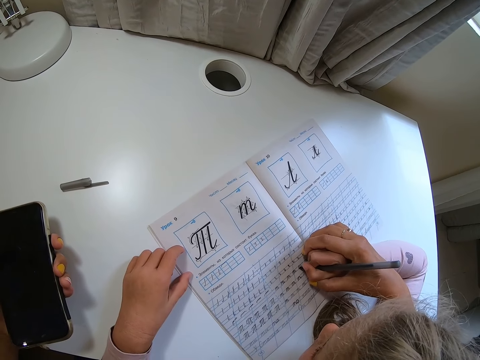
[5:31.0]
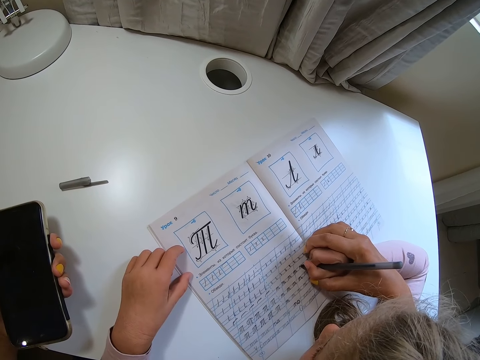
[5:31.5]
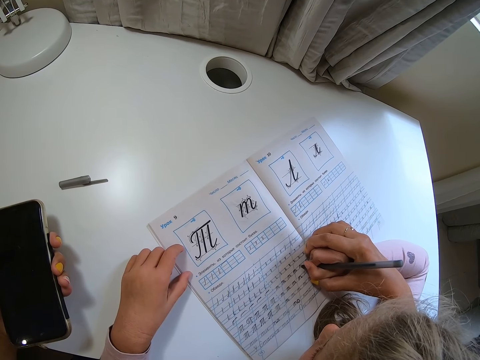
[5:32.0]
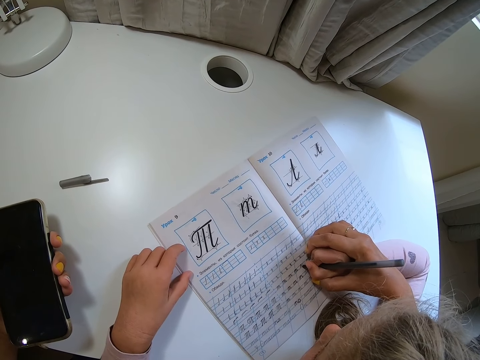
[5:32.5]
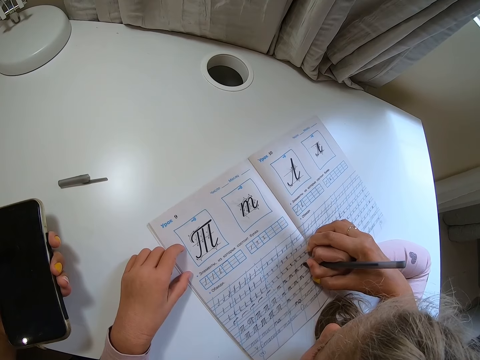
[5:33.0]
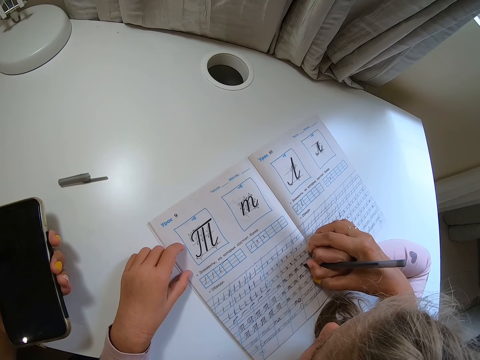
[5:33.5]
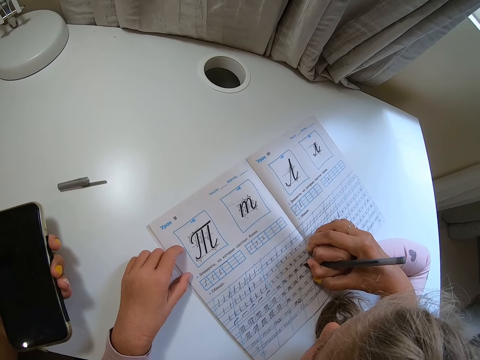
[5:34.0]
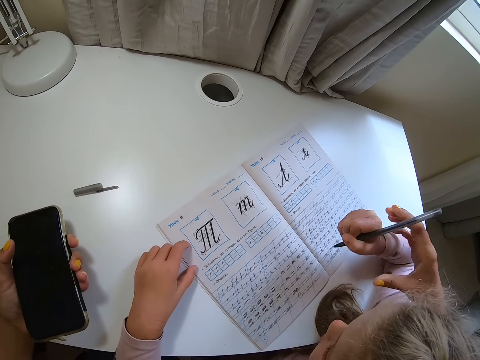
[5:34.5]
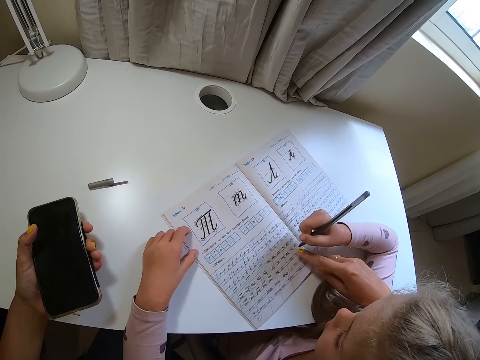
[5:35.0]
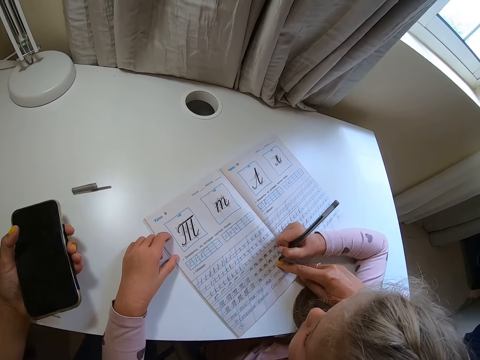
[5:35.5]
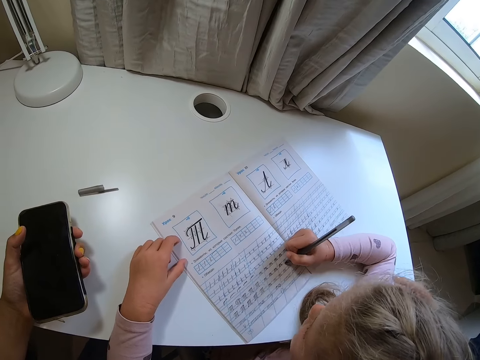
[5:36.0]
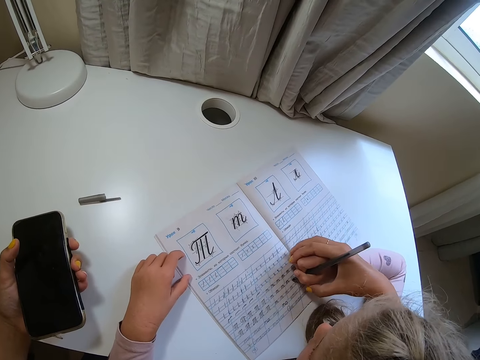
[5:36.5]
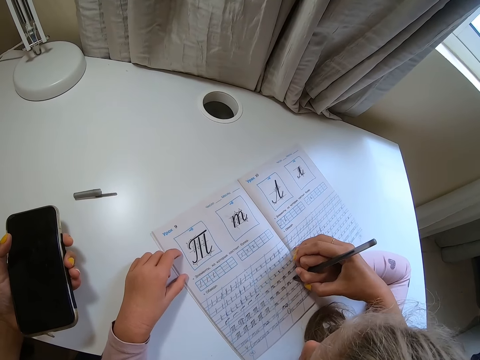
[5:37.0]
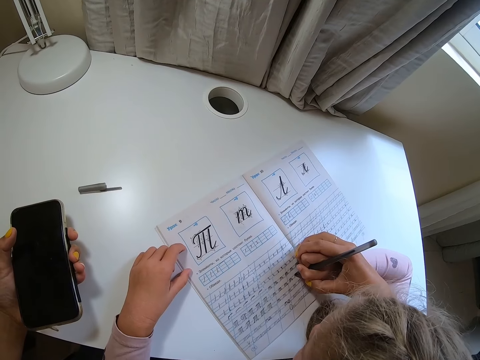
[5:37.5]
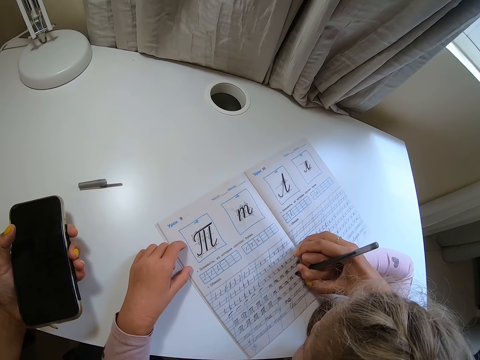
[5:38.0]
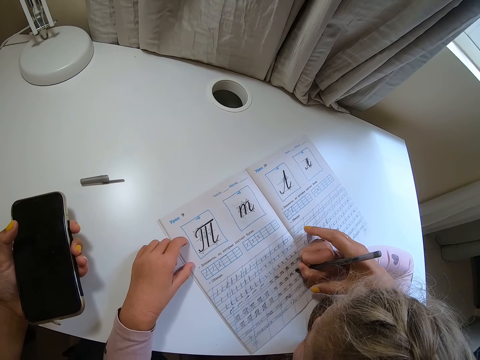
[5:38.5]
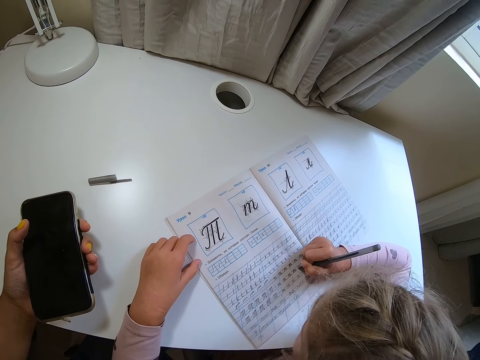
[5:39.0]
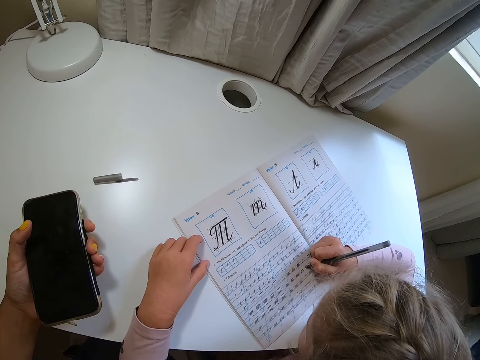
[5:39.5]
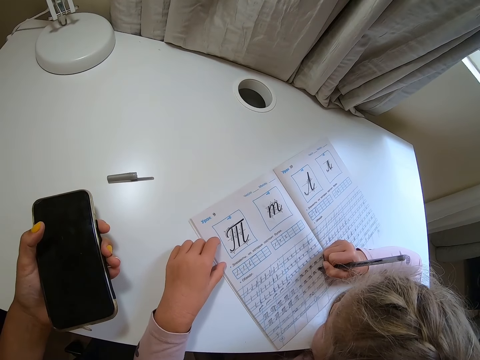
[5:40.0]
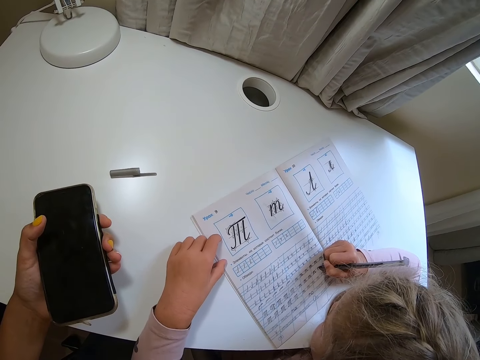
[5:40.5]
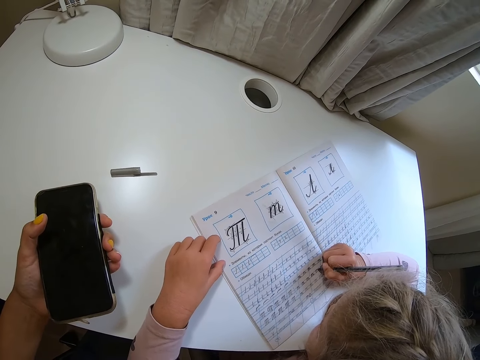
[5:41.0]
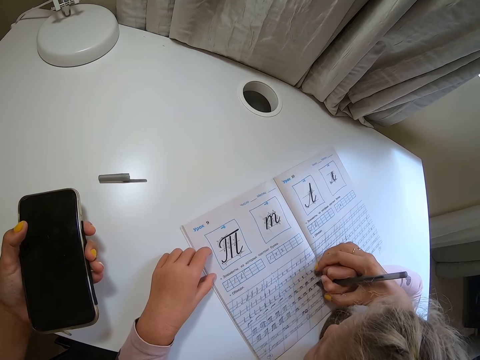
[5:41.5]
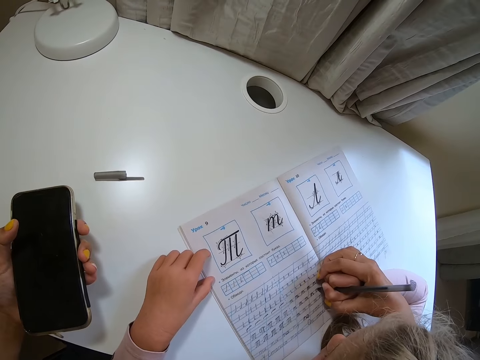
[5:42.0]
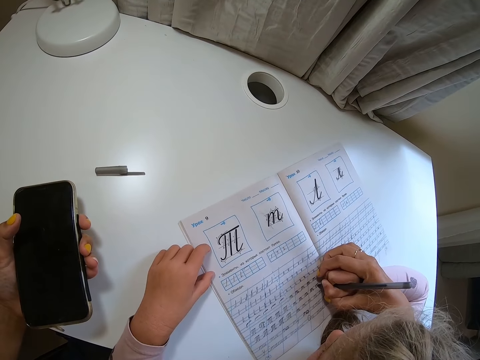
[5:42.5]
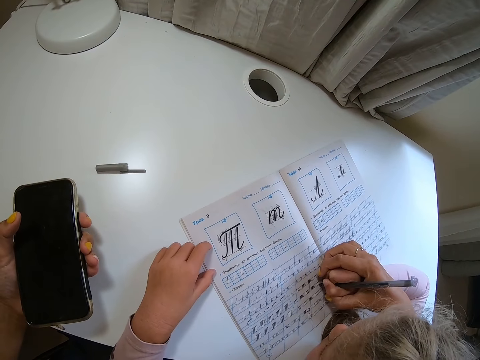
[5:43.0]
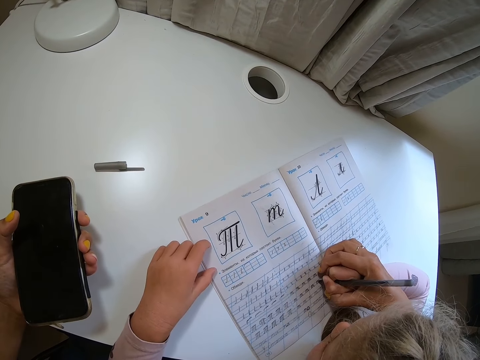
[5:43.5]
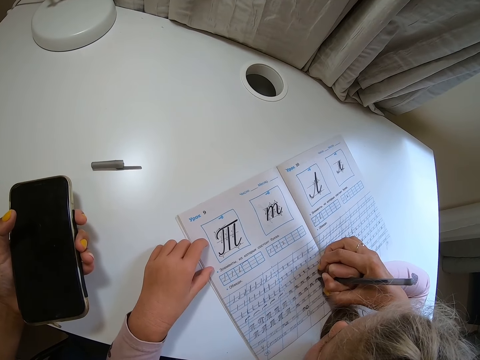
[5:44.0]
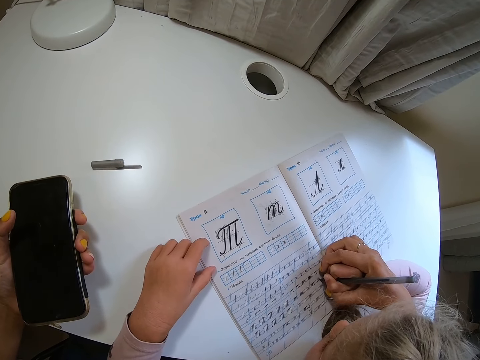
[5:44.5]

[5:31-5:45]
The camera wearer moves a hand away. A child lifts a pen. The camera wearer points at the book. The child writes on the book. The camera wearer holds the child's hand, moves a hand and holds the child's hand. The child writes on the book.

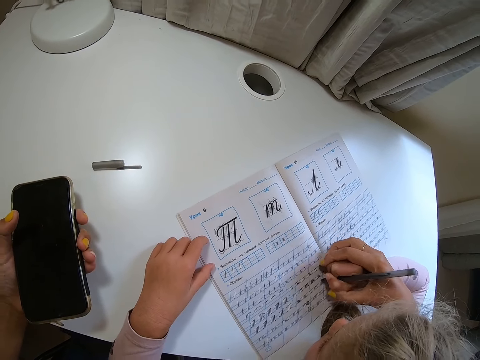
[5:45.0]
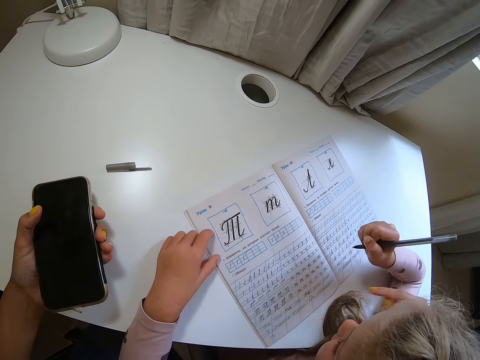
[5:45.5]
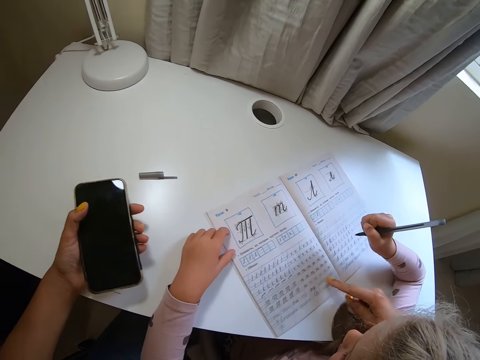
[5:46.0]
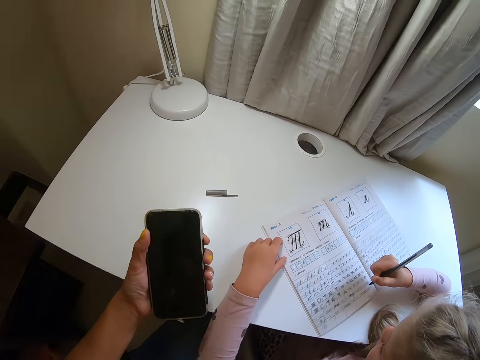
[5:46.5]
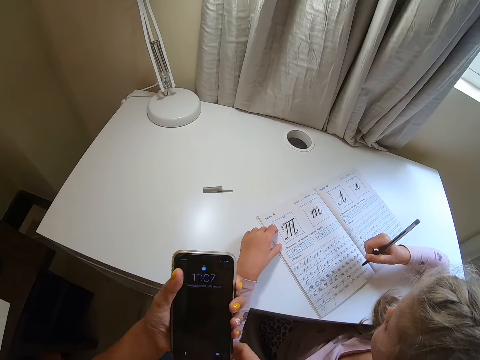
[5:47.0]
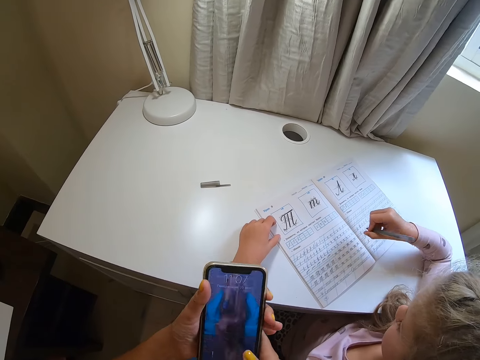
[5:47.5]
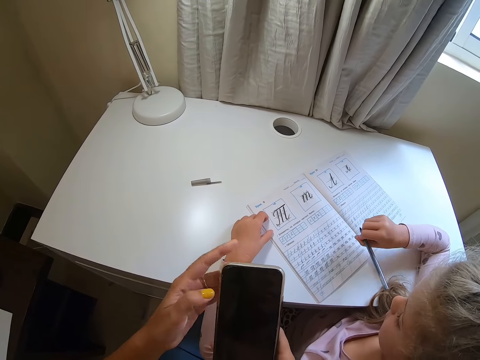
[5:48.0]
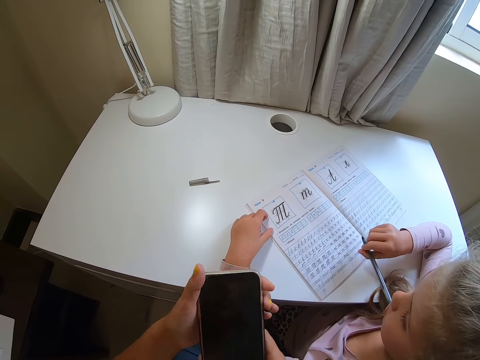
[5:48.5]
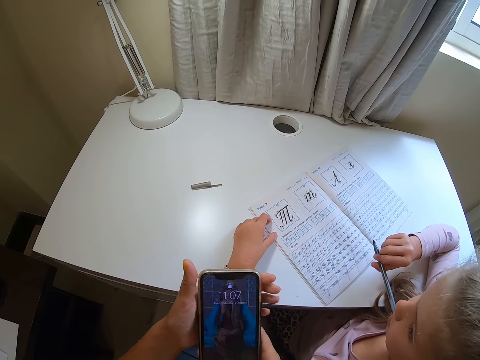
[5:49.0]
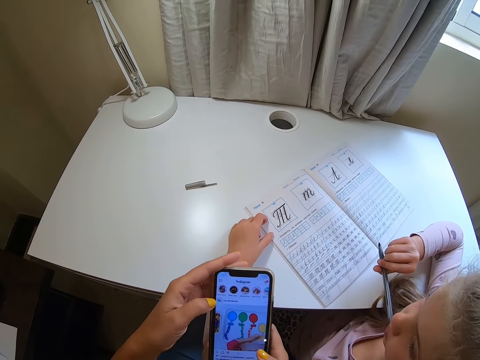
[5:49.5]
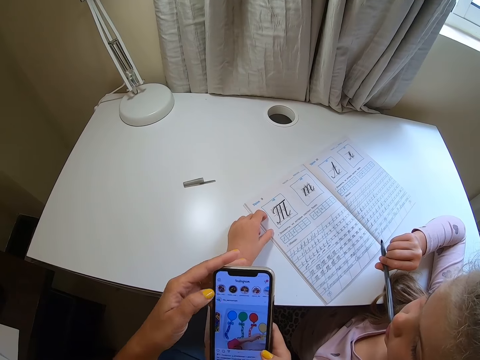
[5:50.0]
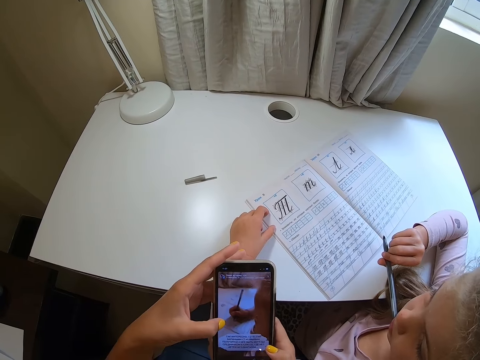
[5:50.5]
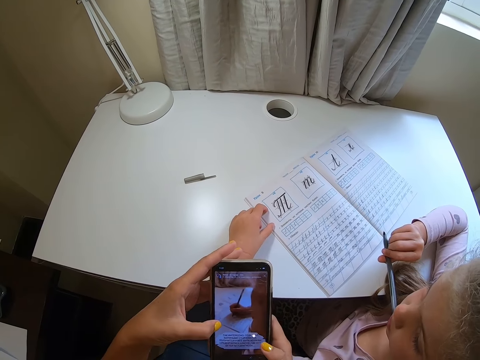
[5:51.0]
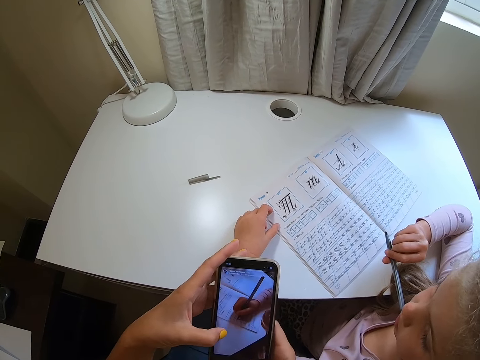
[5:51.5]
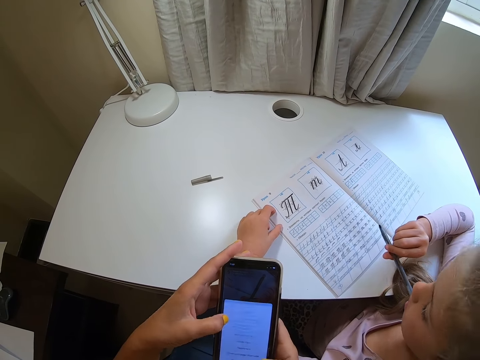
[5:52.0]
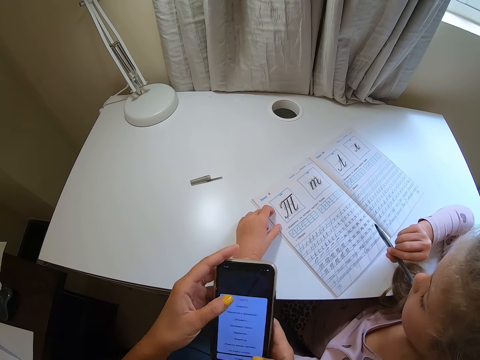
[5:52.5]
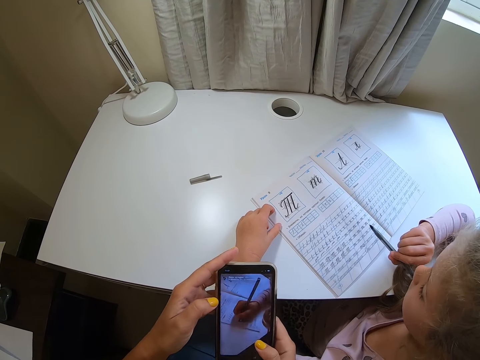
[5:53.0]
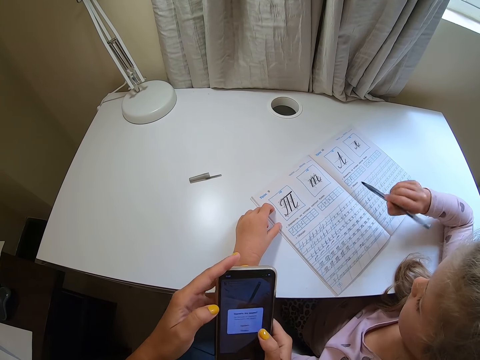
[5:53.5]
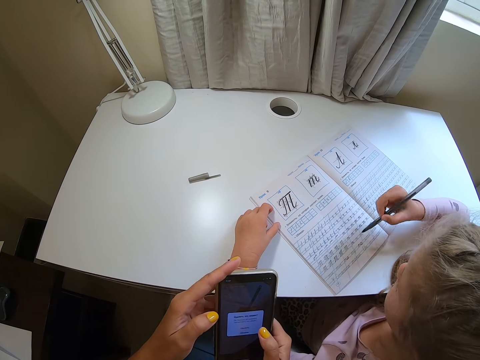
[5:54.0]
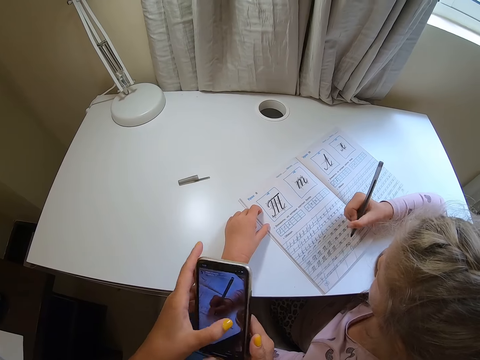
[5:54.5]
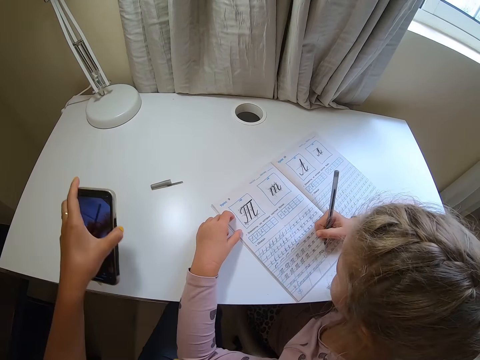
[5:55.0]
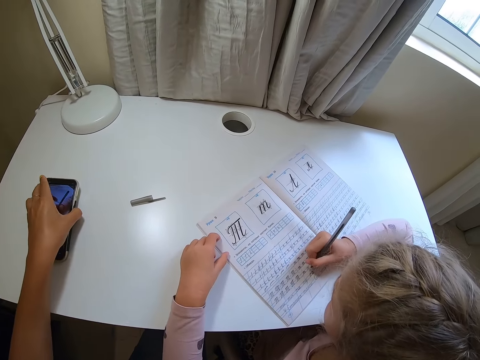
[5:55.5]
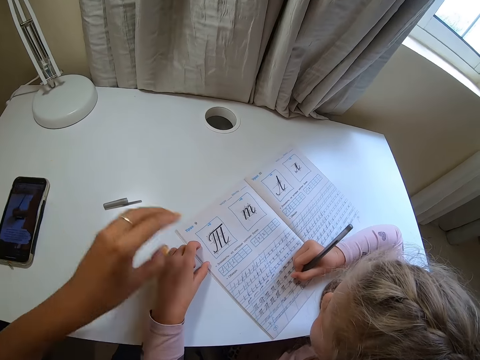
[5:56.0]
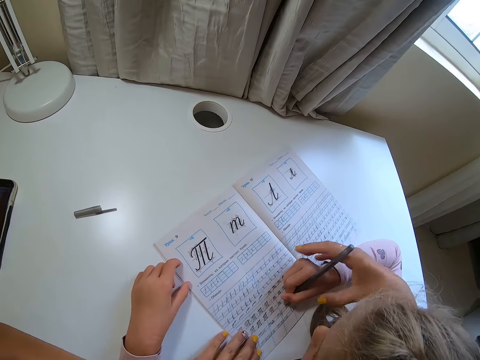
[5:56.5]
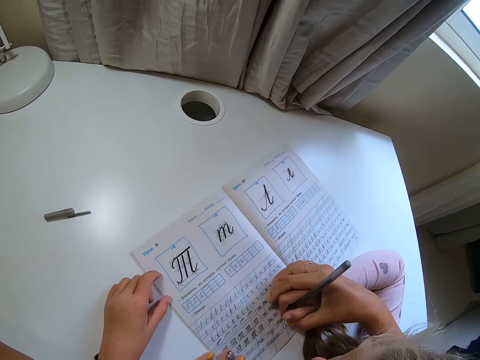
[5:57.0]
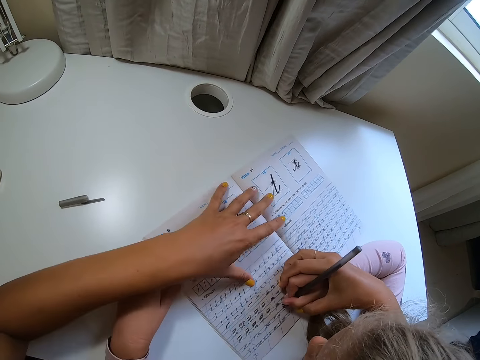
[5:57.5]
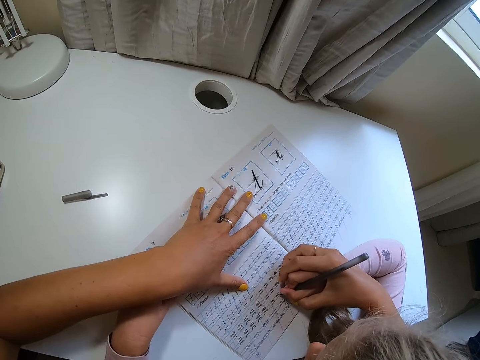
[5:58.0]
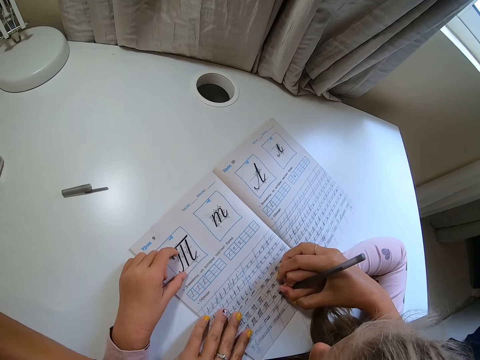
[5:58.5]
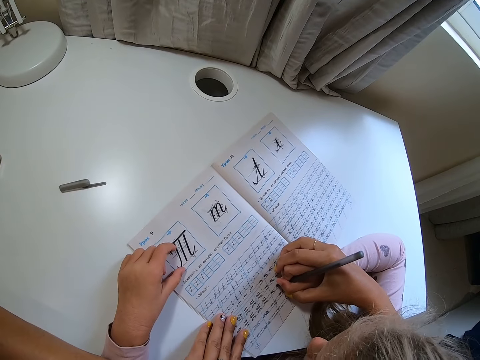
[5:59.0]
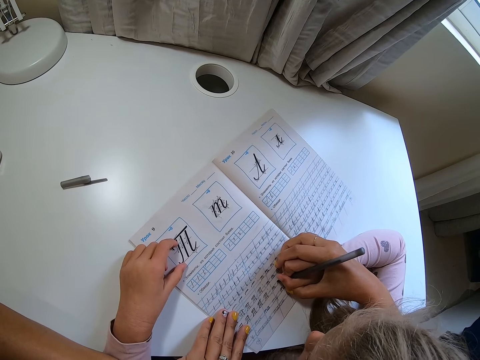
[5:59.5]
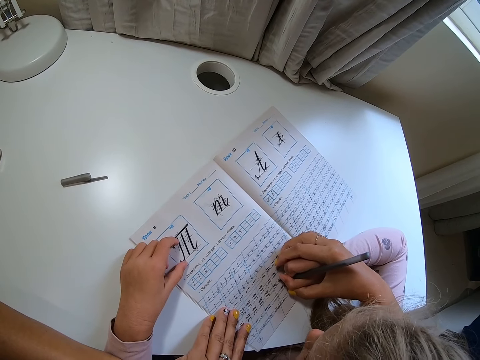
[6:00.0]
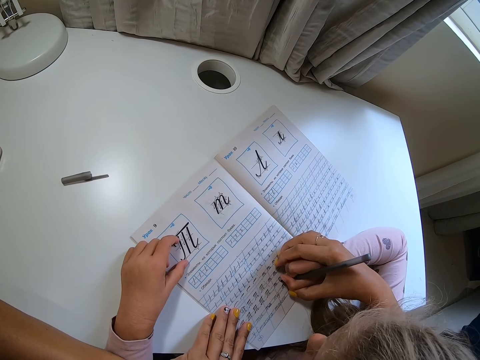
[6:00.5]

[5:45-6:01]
The camera wearer moves a hand away and points at the book. A child lifts a hand. The camera wearer operates a phone. The child puts a pen in the mouth and writes on the book. The camera wearer drops the phone, puts the pen on the table, holds the book, holds the child's hand, moves the book and touches the book.
